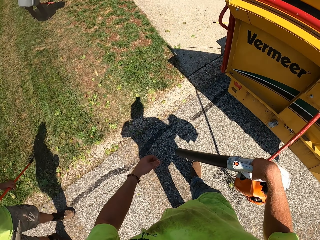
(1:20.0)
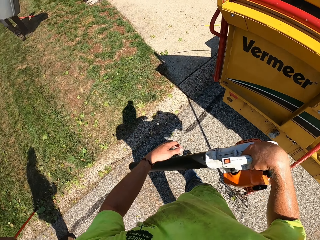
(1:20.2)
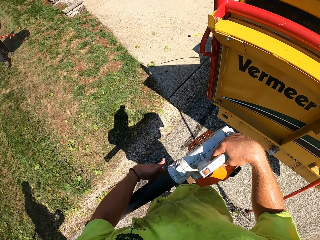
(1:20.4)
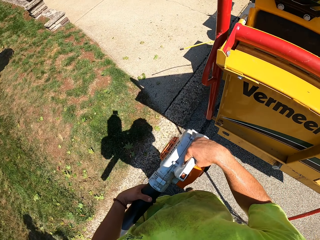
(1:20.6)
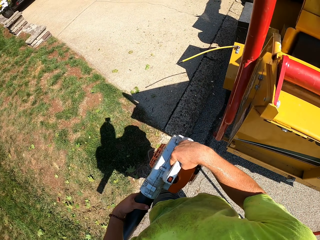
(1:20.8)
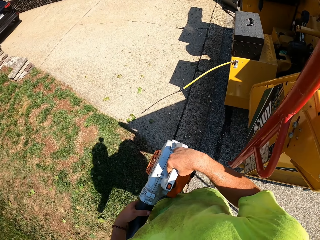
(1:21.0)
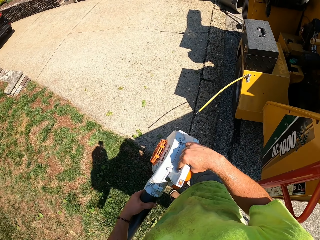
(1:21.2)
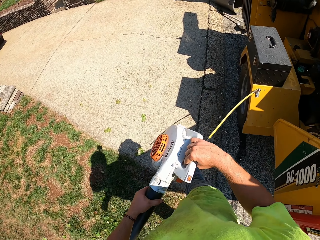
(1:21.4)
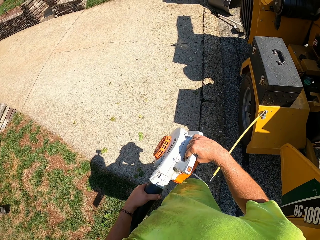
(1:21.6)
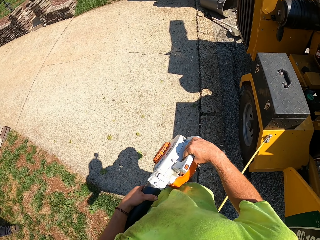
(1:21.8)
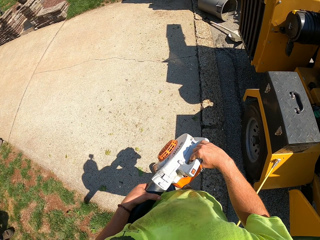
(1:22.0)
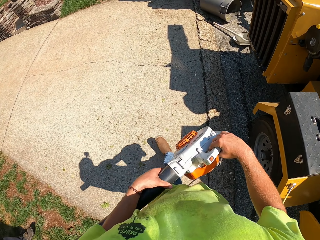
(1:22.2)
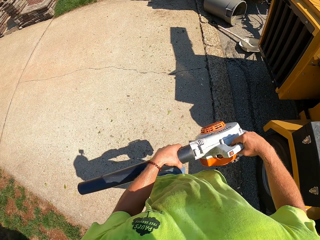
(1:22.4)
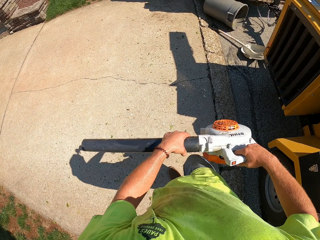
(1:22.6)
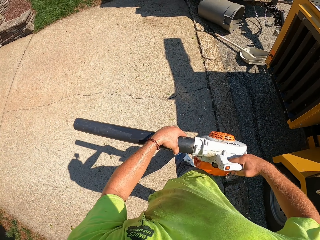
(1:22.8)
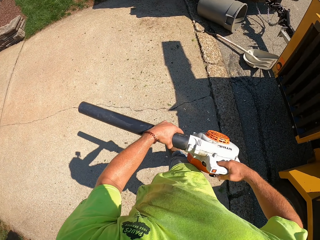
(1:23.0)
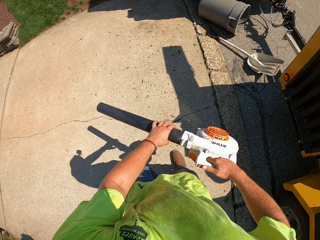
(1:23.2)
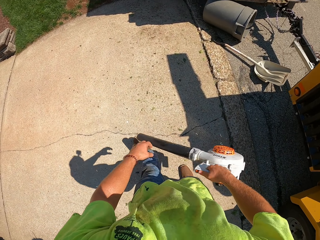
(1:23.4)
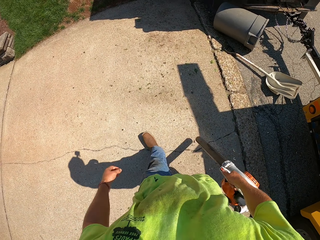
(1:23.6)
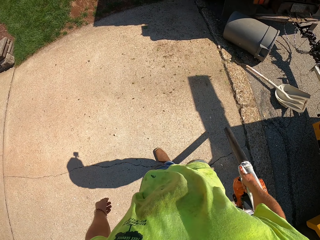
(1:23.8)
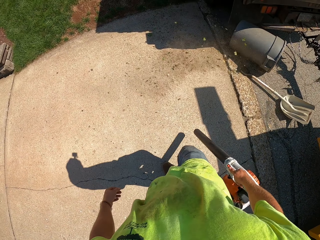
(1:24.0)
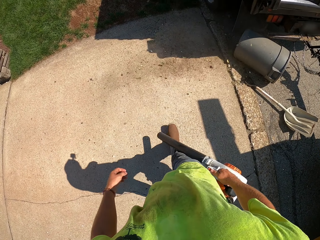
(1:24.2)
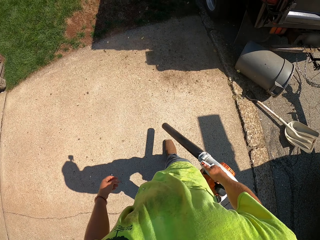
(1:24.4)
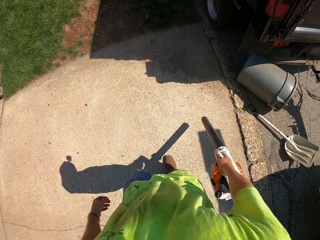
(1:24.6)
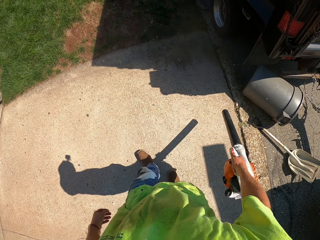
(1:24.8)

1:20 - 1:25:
The camera wearer turns the leaf blower. They hold the dust blower with both hands. They walk beside a tractor. They blow dust on the walkway using the leaf blower.

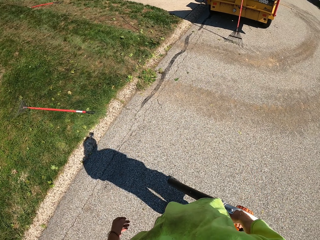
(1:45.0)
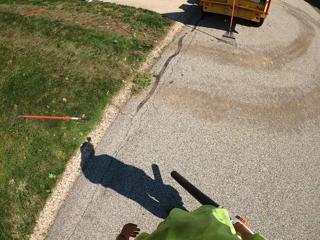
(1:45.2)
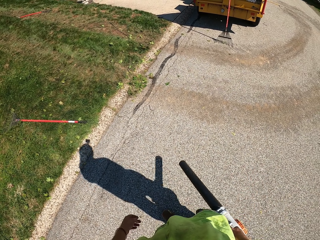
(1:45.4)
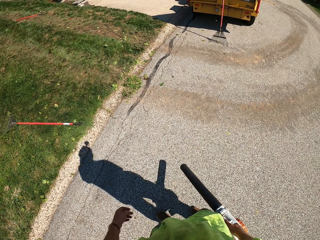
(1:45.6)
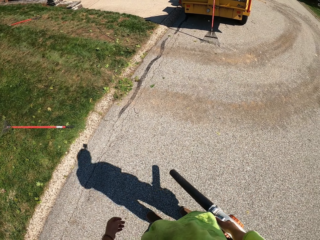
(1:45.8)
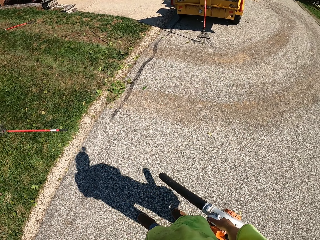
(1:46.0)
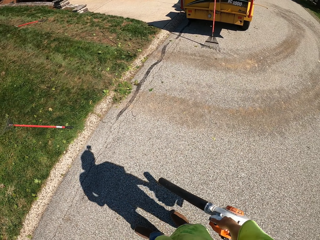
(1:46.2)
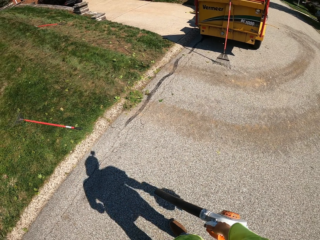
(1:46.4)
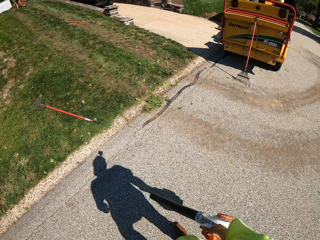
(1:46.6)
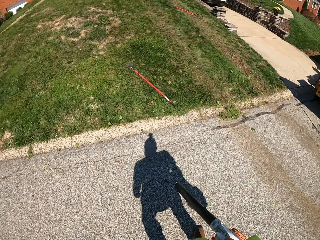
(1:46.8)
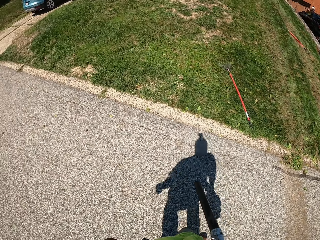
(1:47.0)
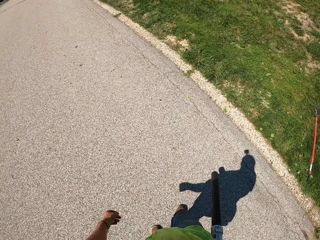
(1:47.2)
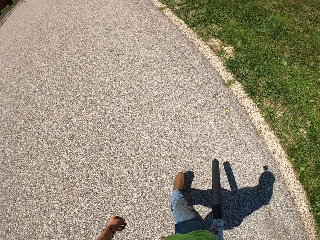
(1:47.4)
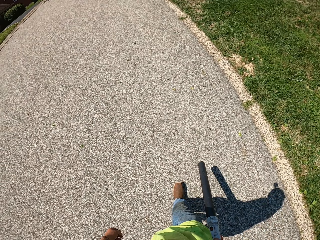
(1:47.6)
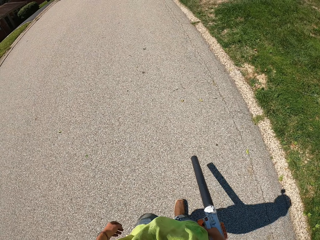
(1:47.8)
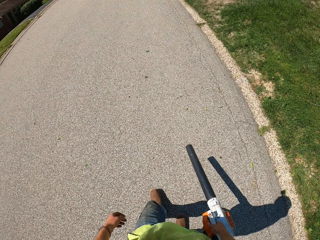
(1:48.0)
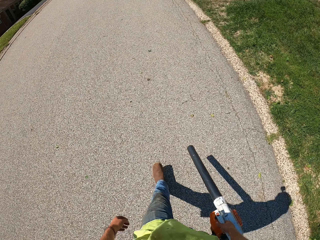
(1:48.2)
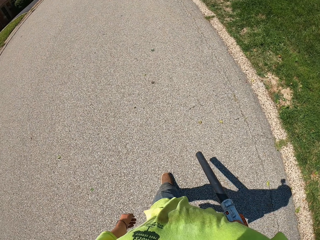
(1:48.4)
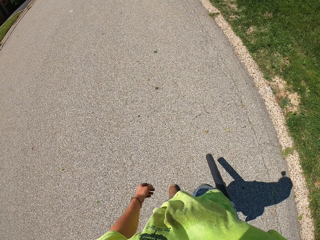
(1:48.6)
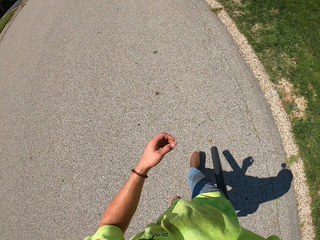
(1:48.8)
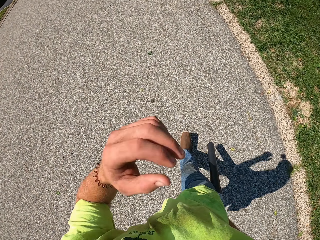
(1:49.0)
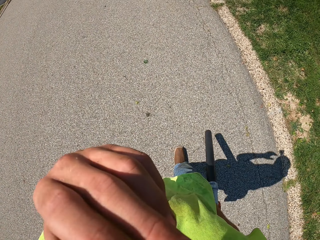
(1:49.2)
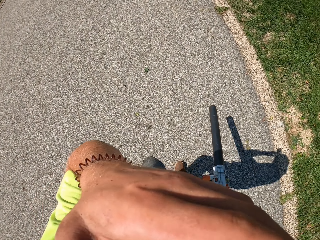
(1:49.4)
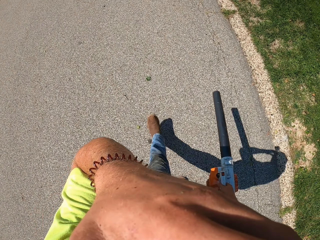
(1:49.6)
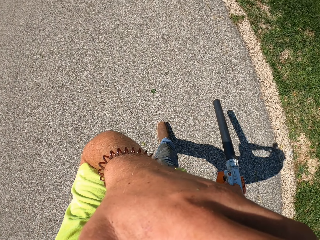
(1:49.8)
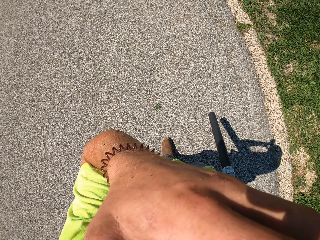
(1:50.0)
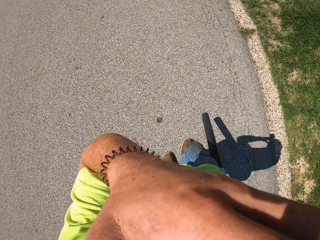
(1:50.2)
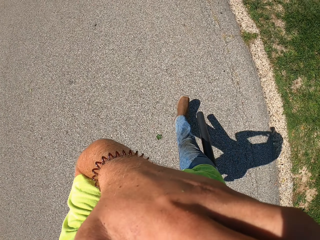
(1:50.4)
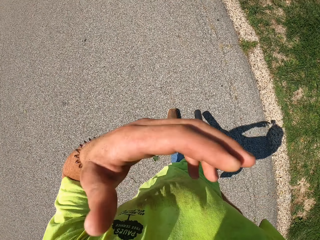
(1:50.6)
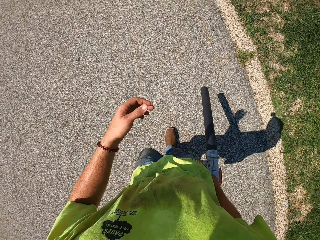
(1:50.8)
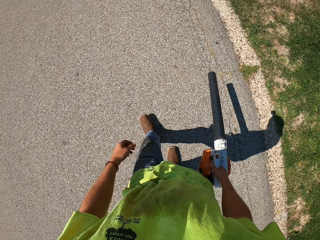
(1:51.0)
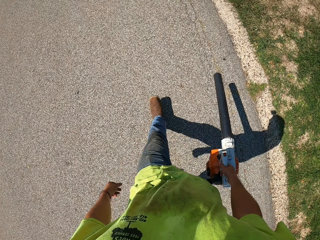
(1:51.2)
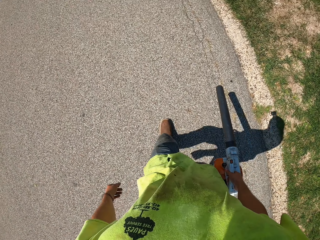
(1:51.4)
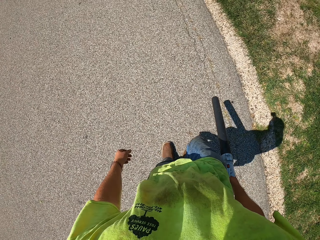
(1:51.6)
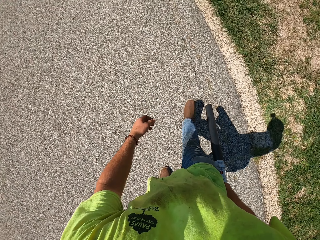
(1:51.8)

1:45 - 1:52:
The camera wearer looks around. He turns on the road, touches his face and touches the camera.

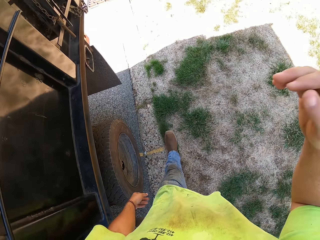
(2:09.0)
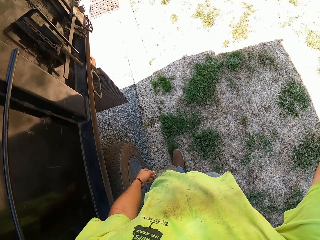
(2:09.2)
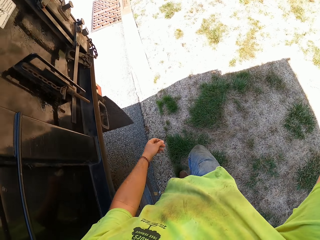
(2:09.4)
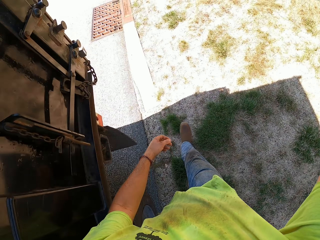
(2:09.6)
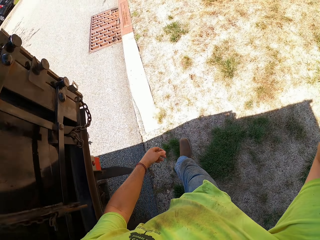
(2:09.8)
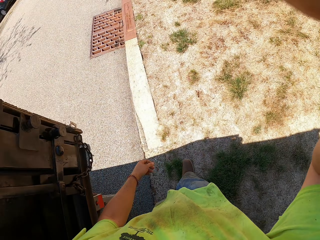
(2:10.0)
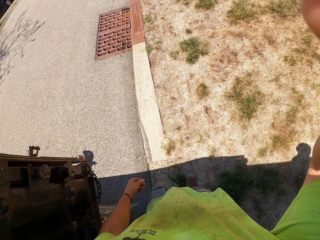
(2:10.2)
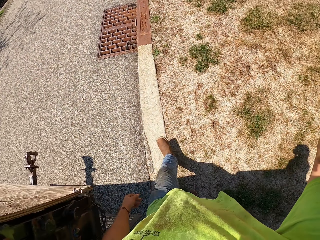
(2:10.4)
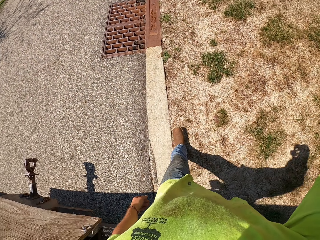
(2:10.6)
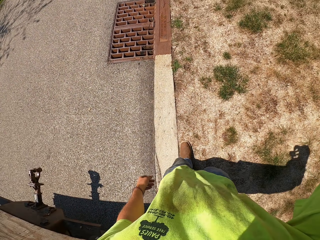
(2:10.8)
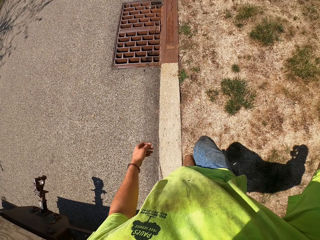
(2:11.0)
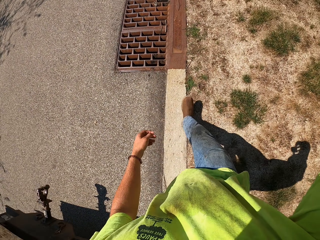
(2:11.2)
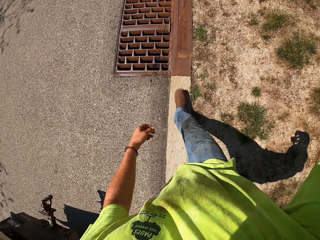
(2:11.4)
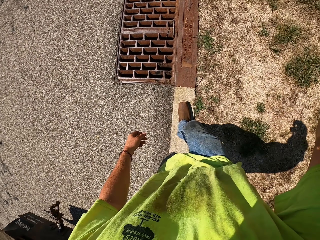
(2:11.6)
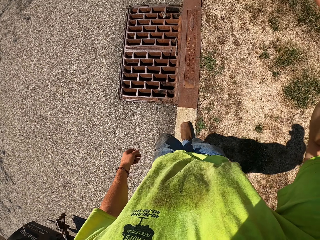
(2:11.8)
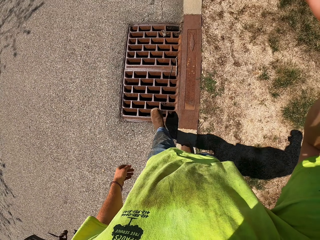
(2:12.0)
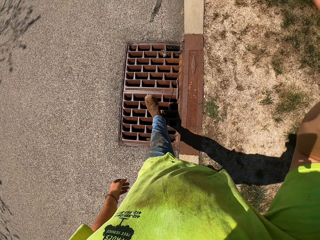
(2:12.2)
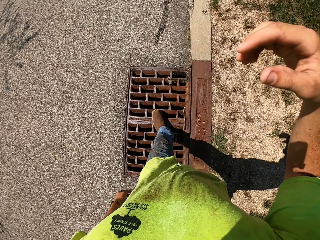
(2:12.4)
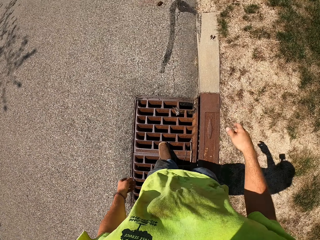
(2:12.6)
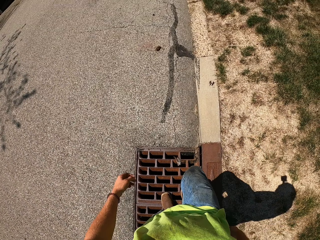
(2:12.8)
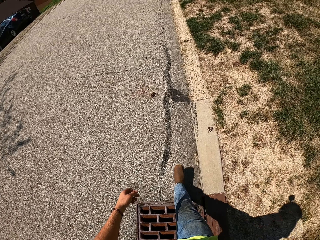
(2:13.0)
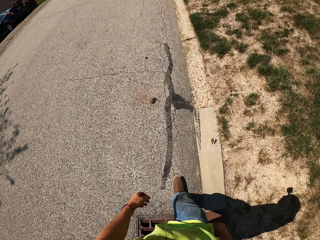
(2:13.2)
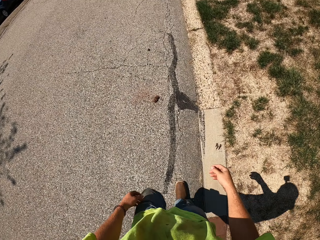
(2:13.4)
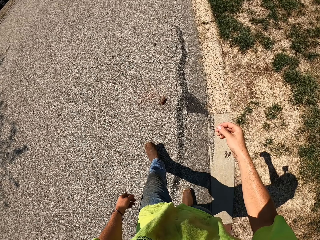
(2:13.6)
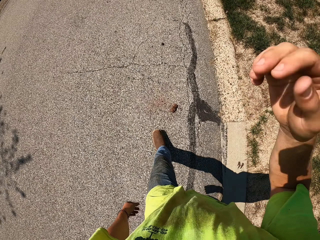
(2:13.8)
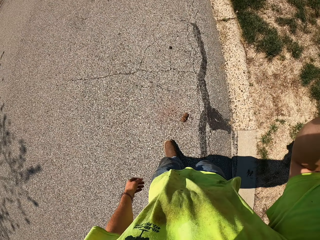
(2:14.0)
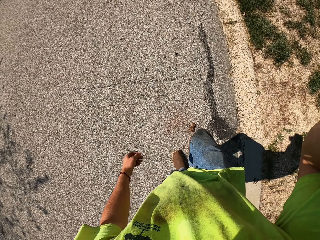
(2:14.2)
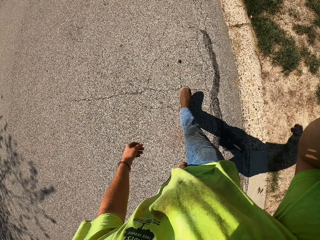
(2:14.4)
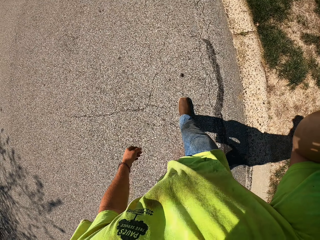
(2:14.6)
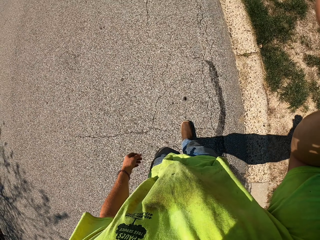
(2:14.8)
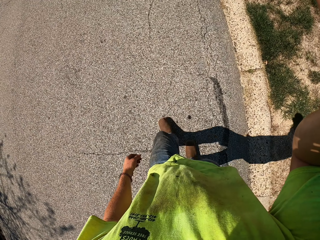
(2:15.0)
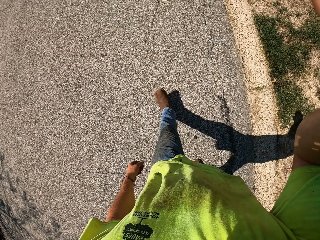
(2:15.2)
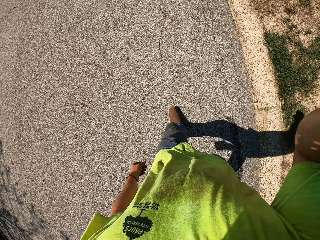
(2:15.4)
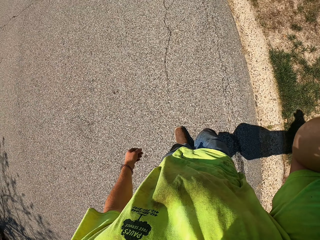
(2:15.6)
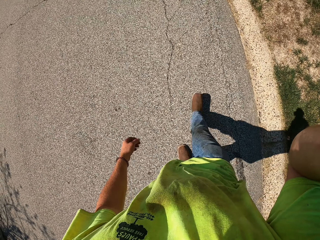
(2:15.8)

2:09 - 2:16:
The camera wearer walks beside the vehicle. They adjust the camera, walk on the road and adjust the camera again.
